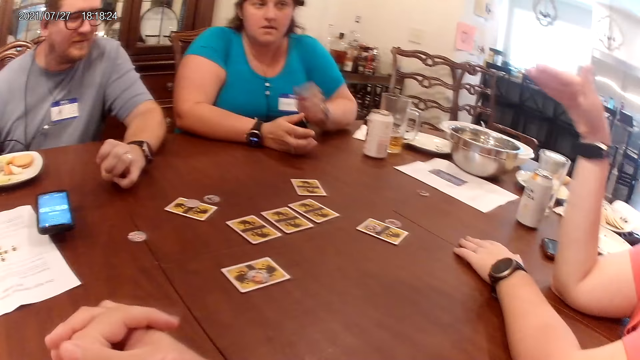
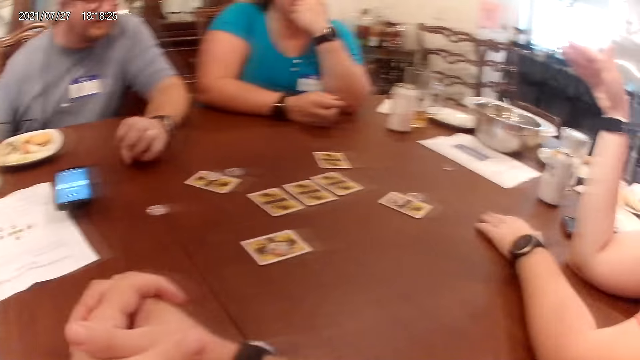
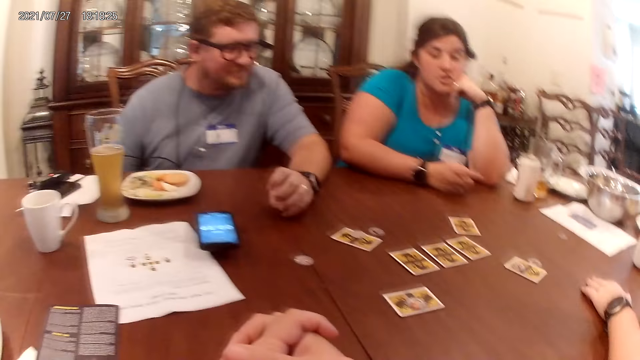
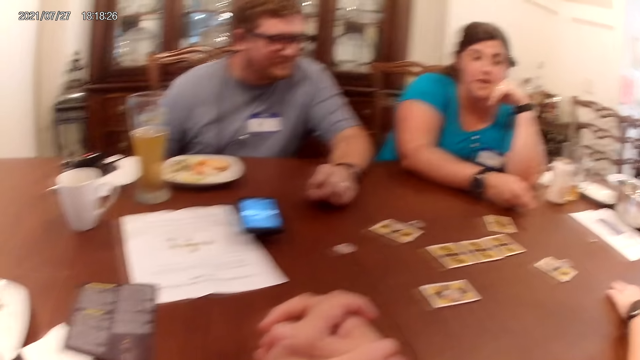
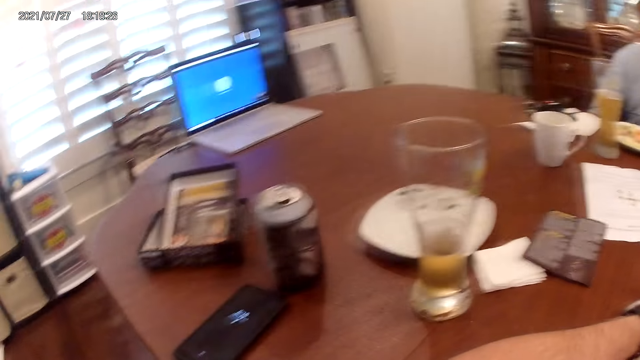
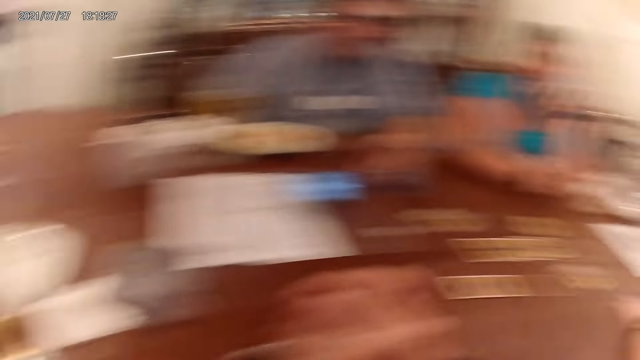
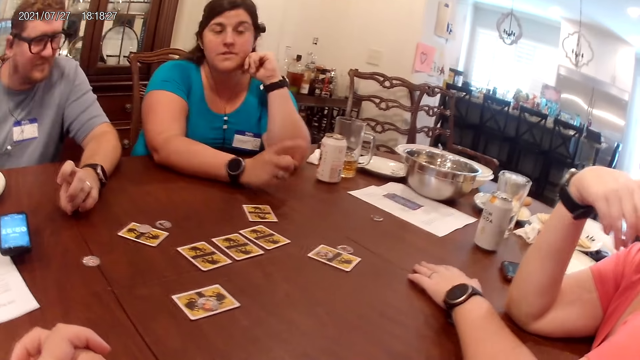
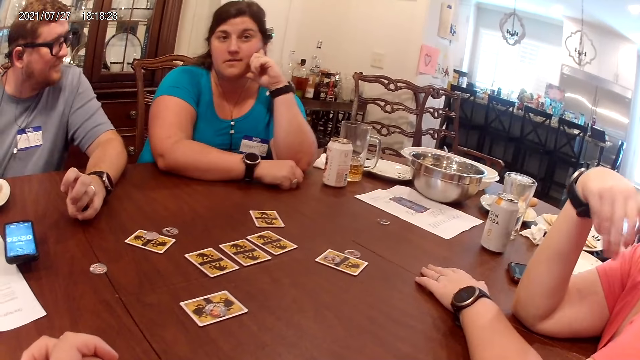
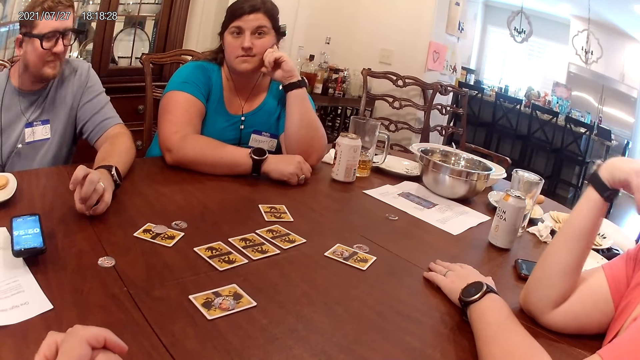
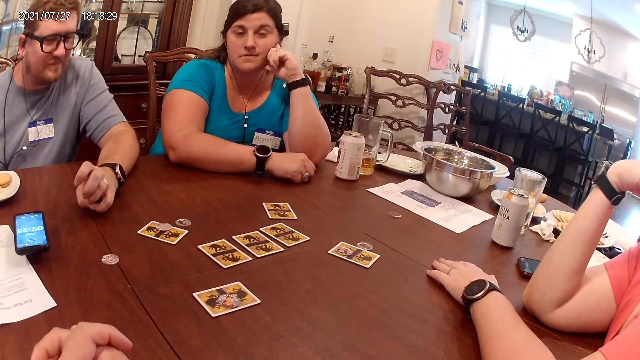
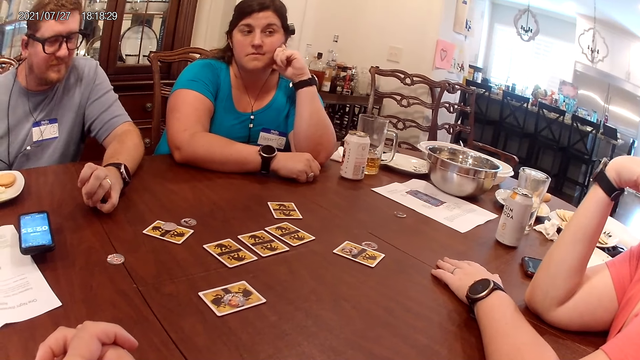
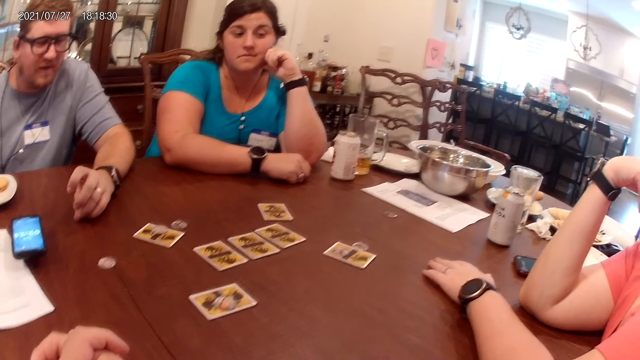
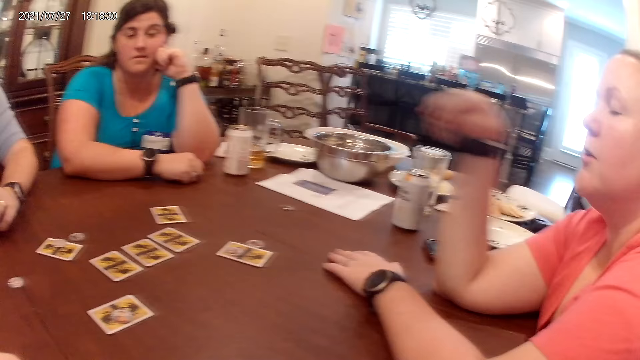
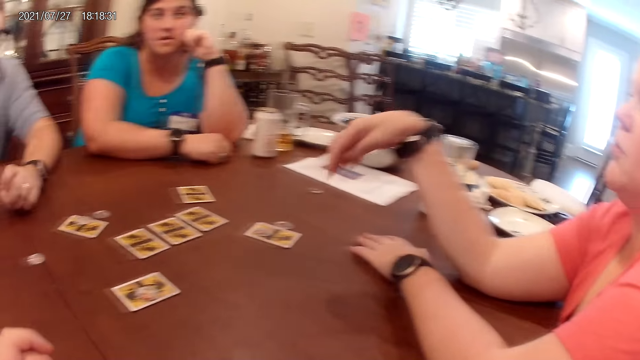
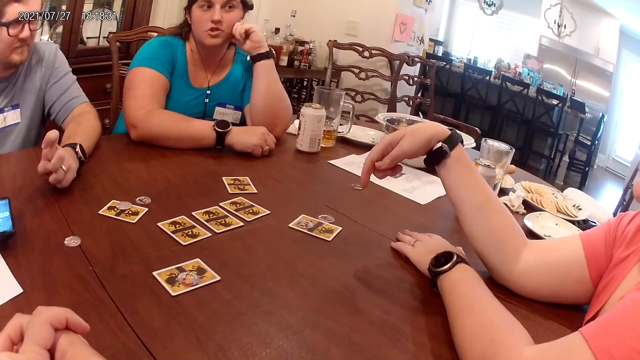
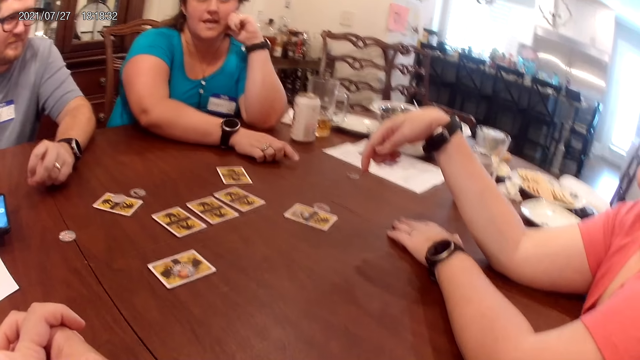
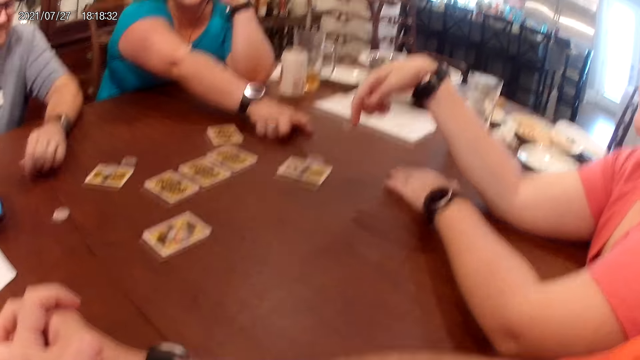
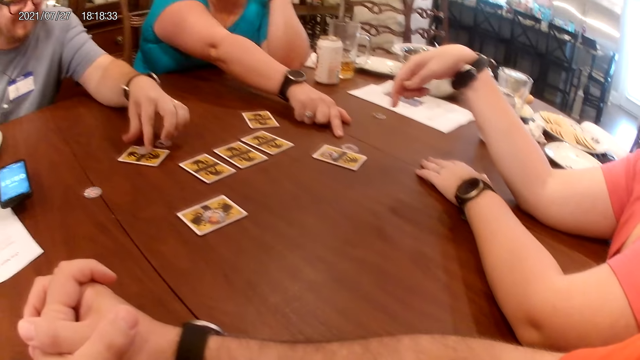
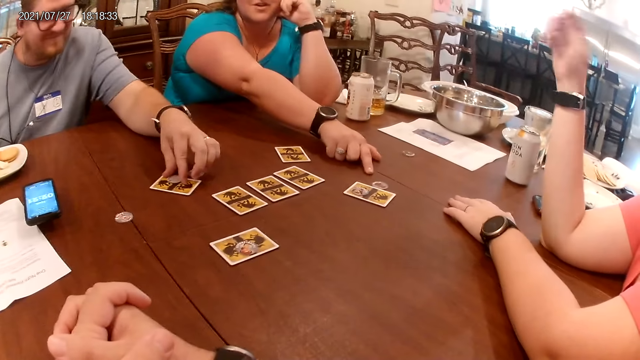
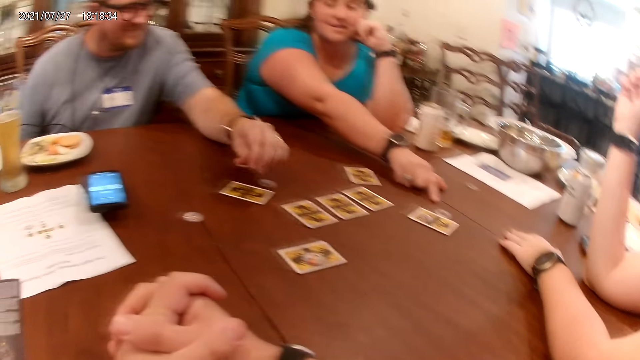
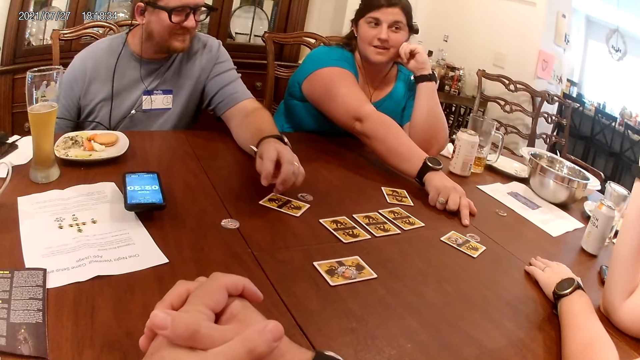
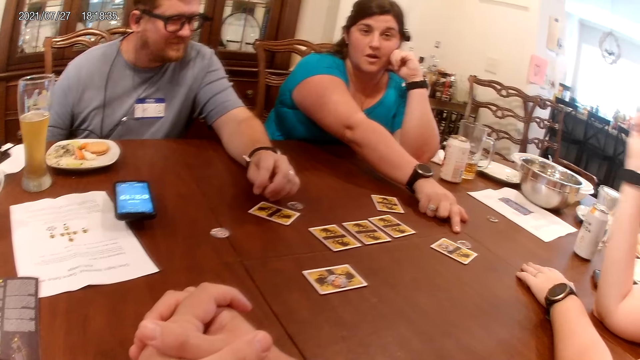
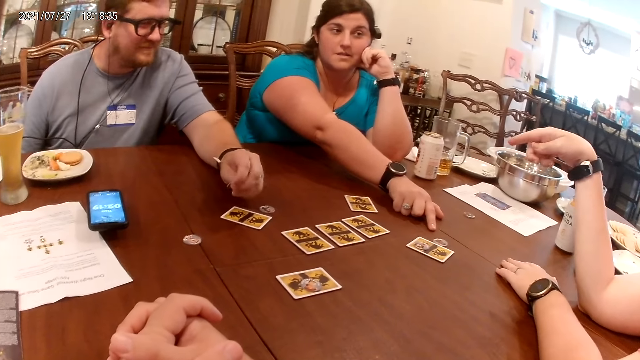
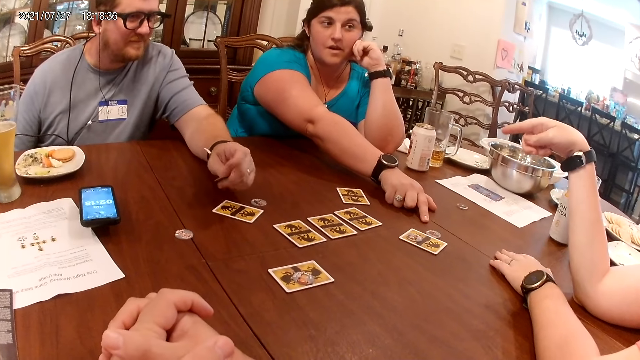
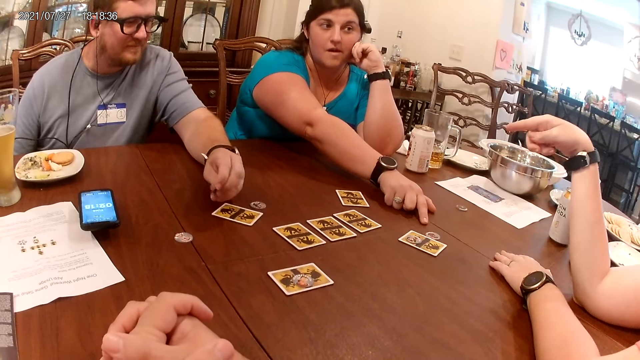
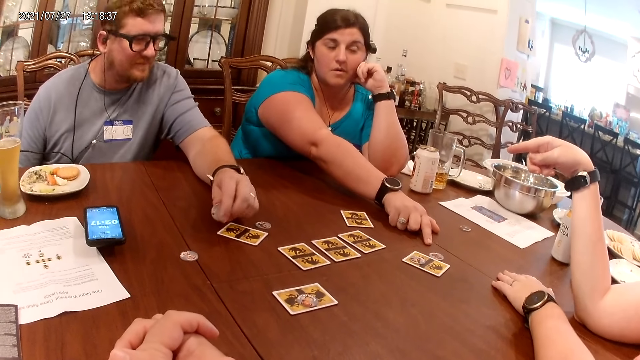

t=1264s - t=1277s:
The man picks up the token on the card on the table with his left hand.

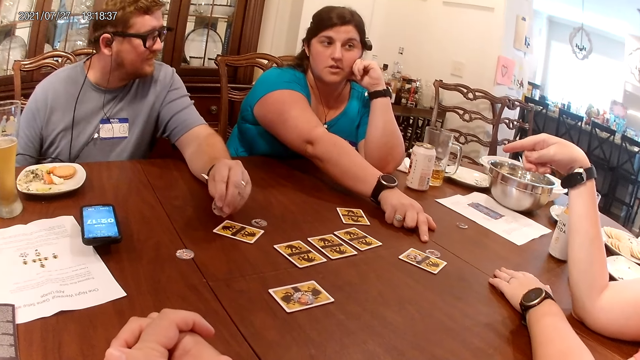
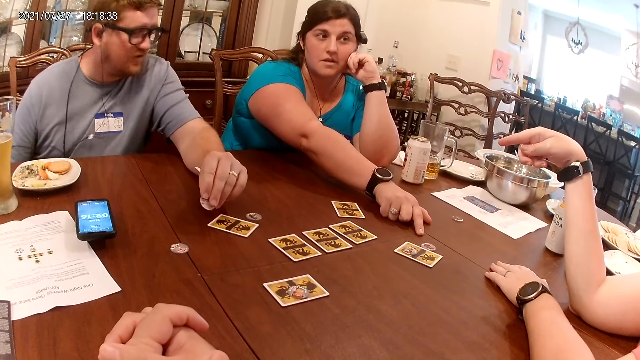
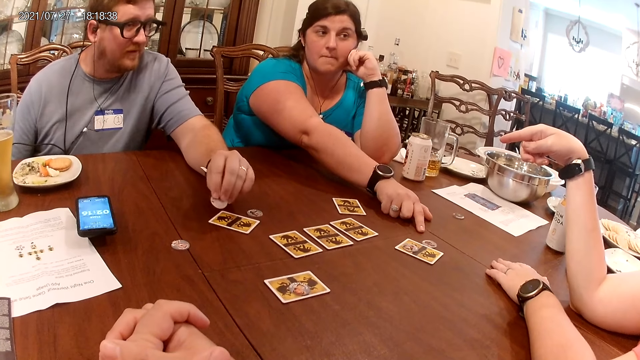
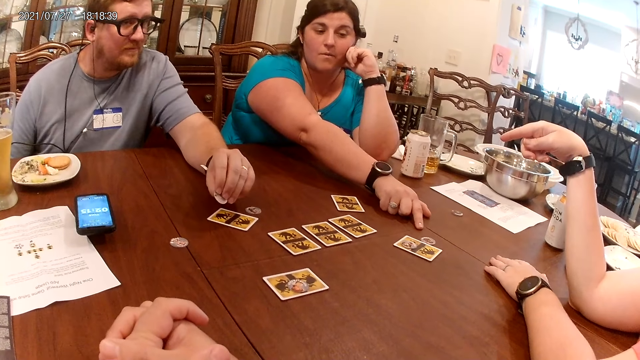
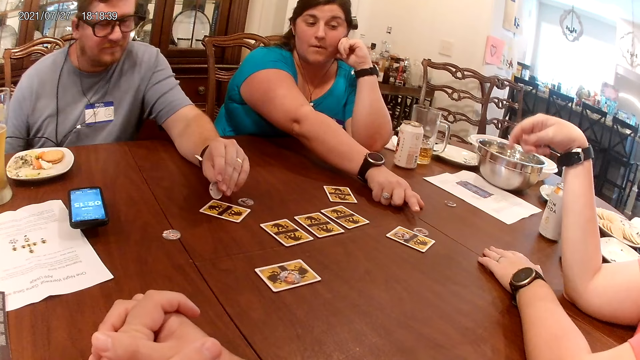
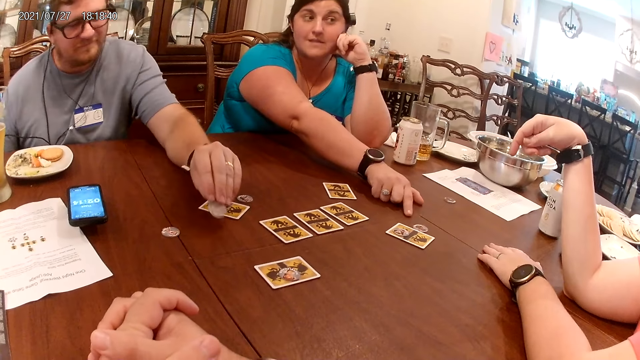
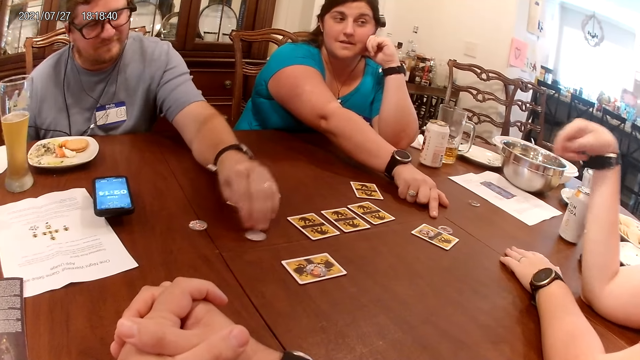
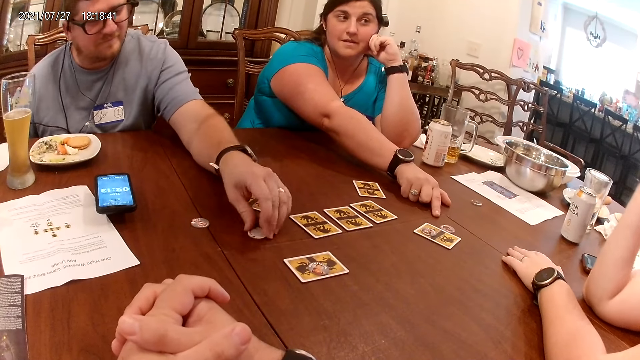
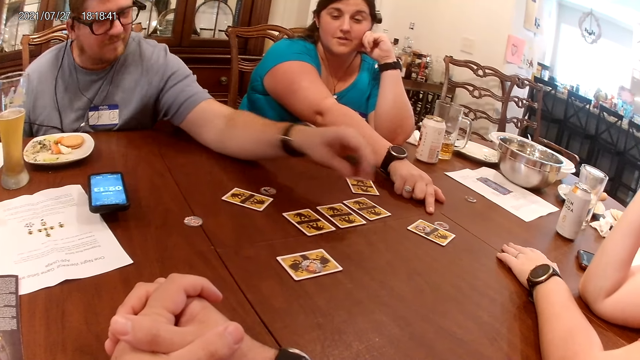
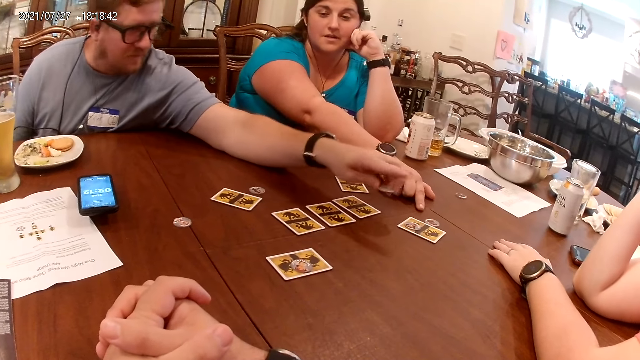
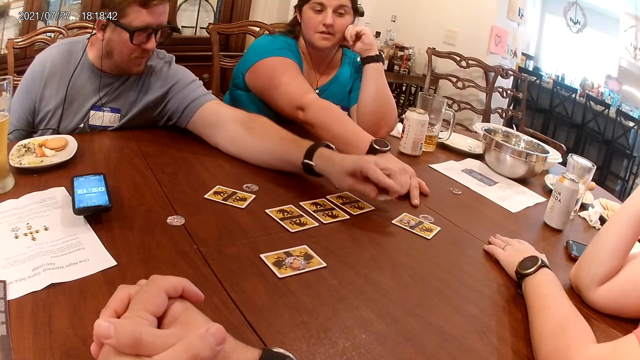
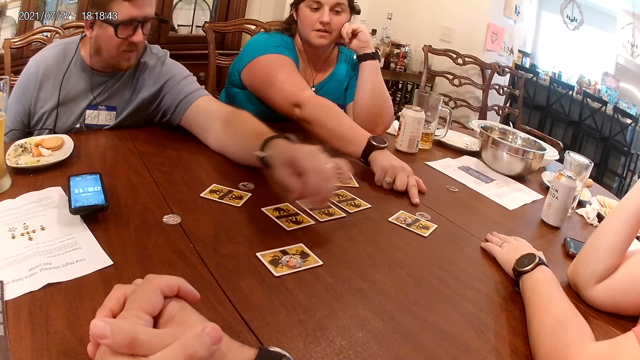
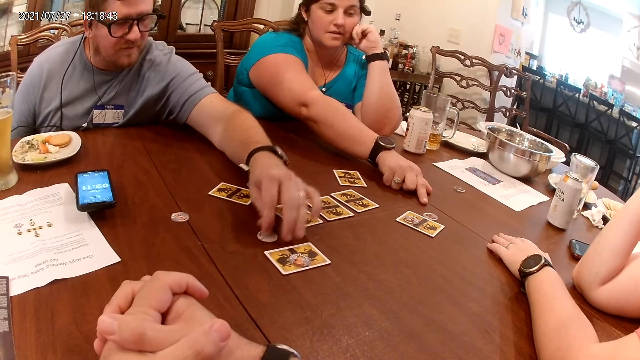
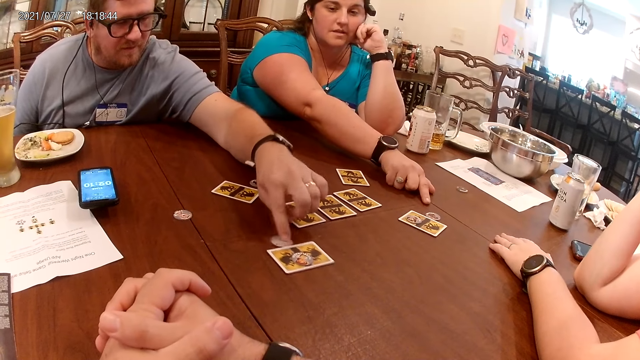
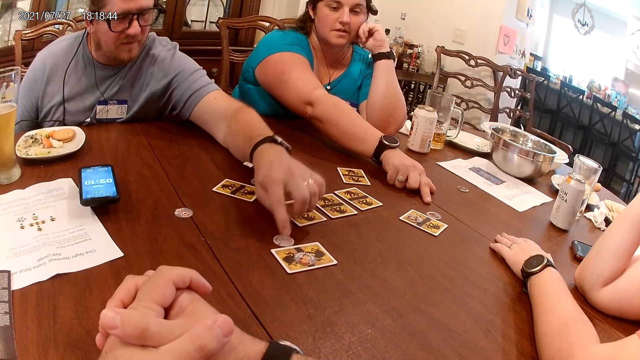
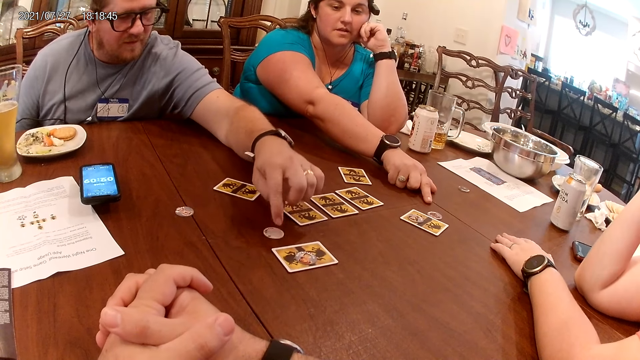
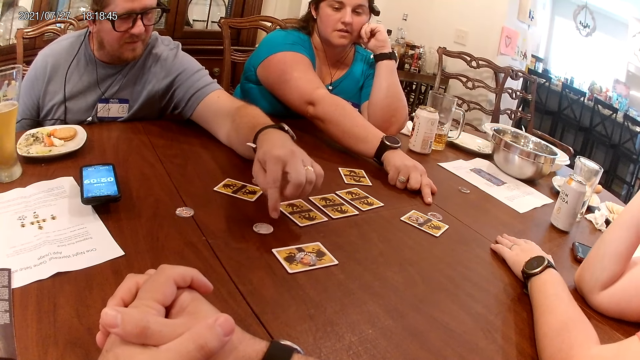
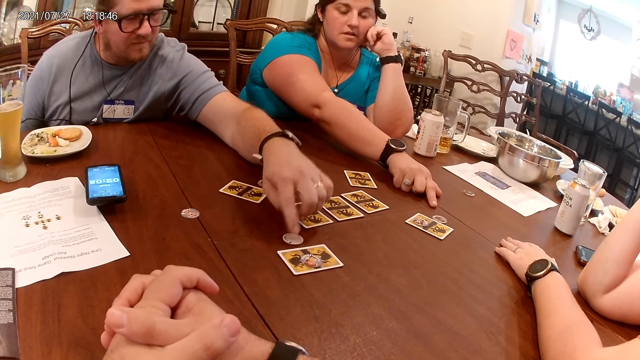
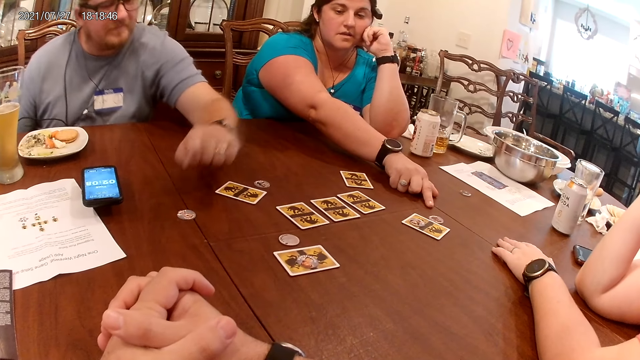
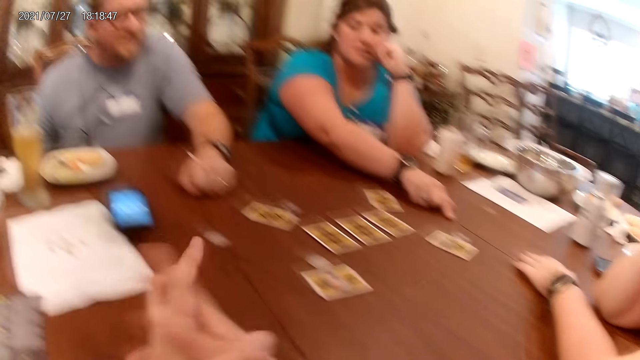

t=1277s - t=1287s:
The man places the token on the table with his left hand and picks up the token from the table with his left hand. The man points his left hand to the table. The man places the token on the table with his left hand and moves the token on the table with his left hand.
